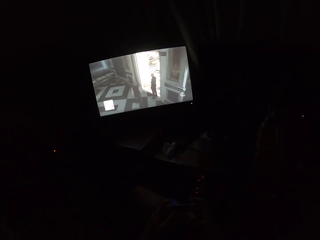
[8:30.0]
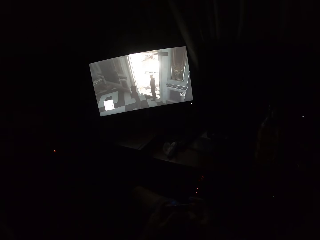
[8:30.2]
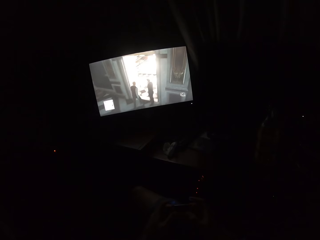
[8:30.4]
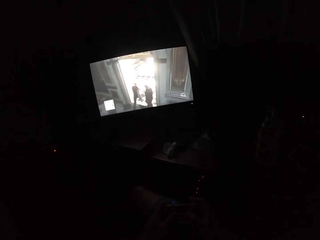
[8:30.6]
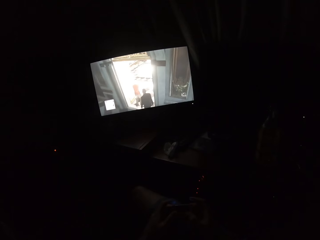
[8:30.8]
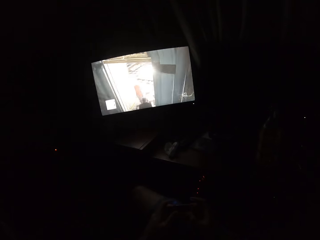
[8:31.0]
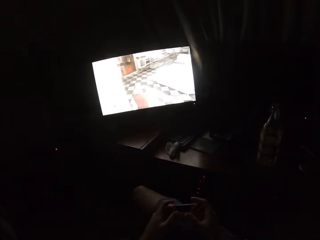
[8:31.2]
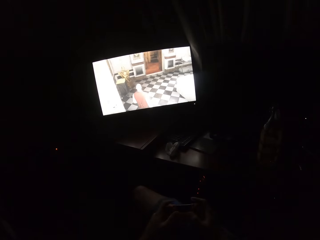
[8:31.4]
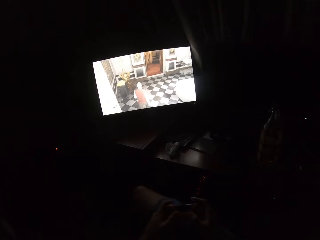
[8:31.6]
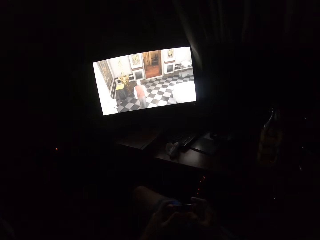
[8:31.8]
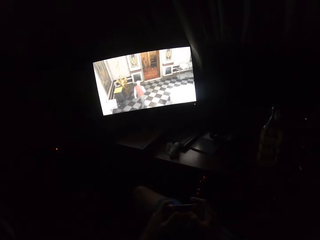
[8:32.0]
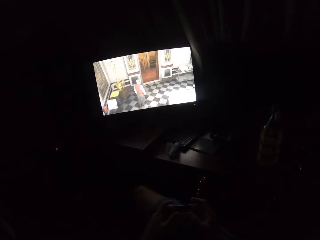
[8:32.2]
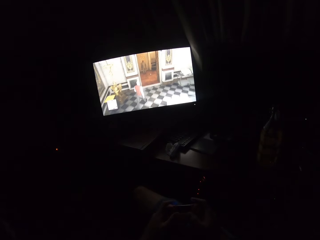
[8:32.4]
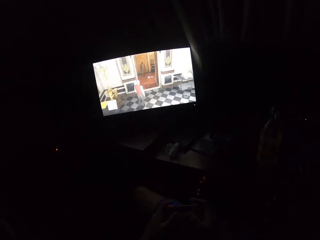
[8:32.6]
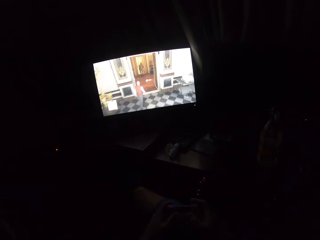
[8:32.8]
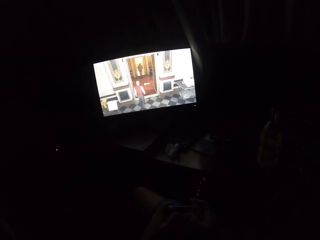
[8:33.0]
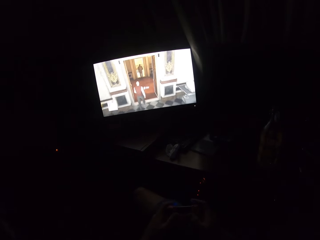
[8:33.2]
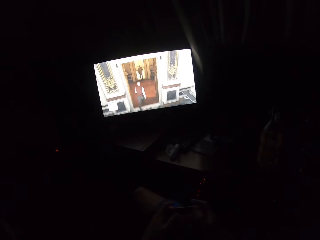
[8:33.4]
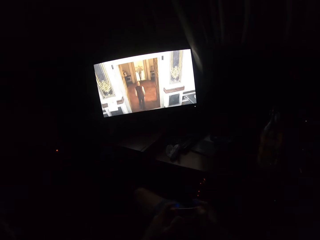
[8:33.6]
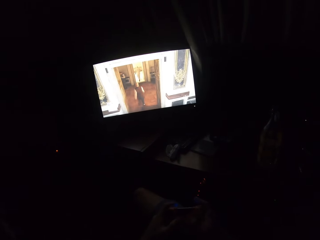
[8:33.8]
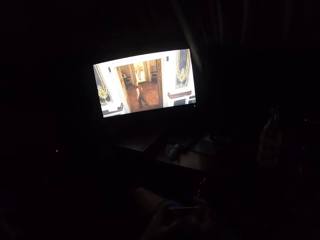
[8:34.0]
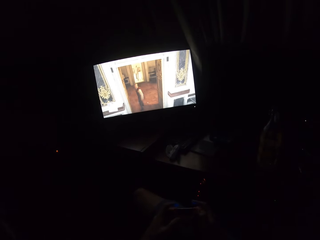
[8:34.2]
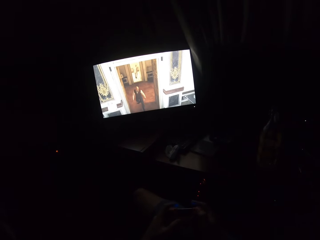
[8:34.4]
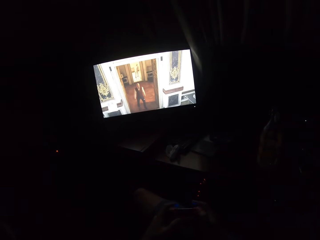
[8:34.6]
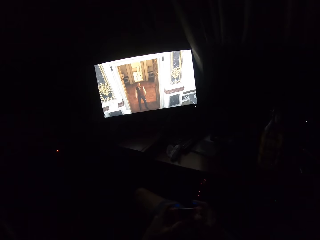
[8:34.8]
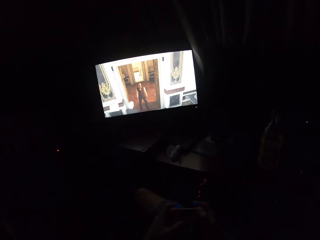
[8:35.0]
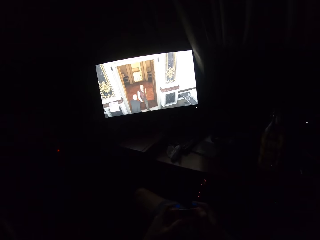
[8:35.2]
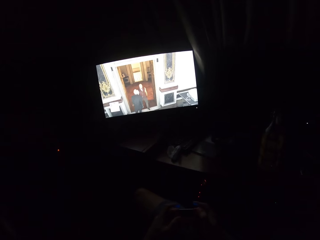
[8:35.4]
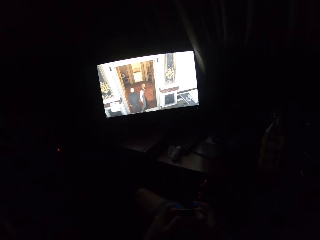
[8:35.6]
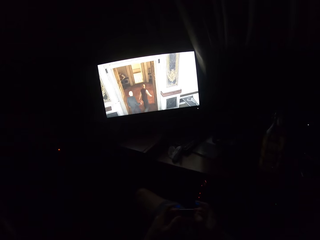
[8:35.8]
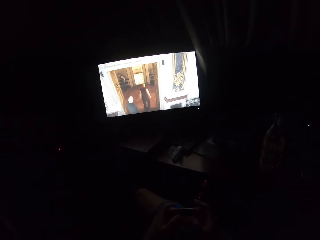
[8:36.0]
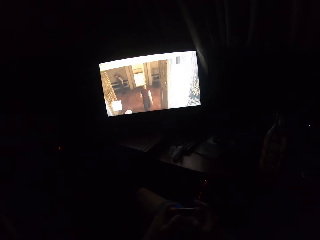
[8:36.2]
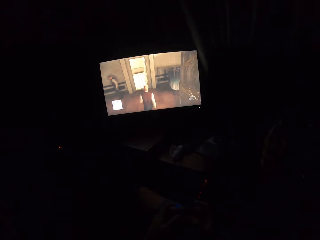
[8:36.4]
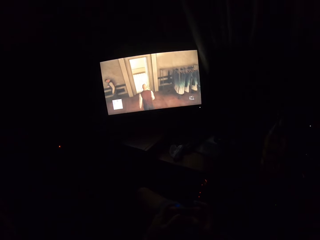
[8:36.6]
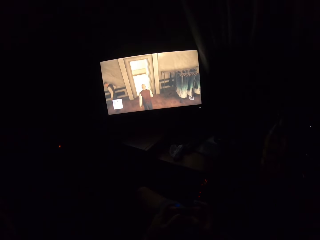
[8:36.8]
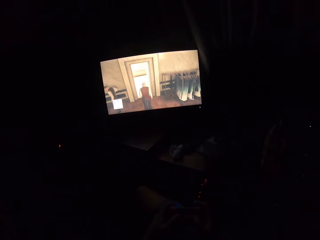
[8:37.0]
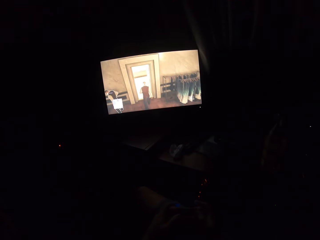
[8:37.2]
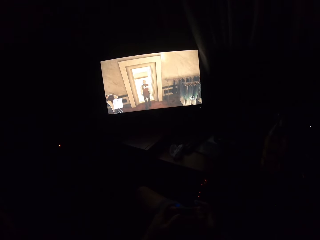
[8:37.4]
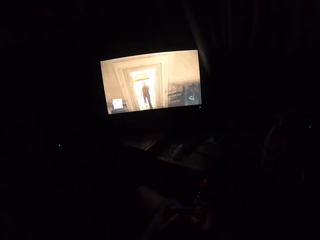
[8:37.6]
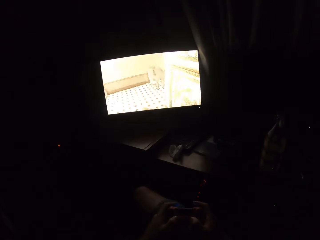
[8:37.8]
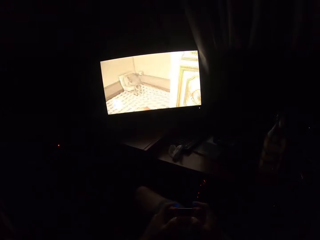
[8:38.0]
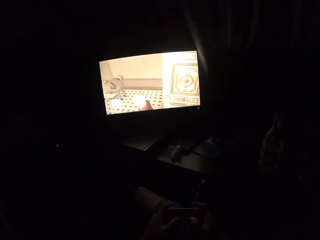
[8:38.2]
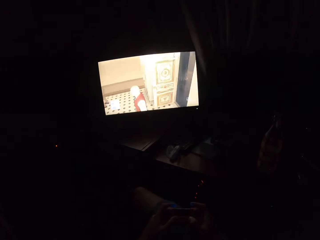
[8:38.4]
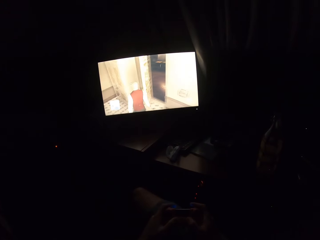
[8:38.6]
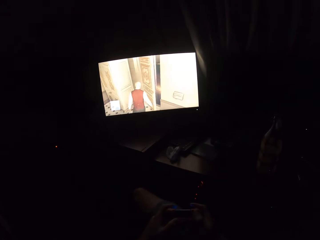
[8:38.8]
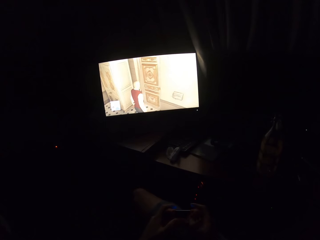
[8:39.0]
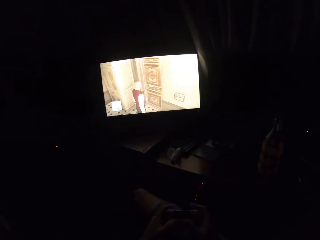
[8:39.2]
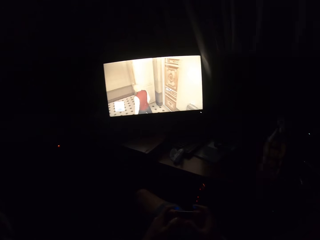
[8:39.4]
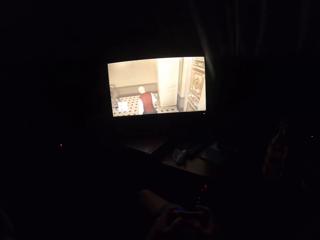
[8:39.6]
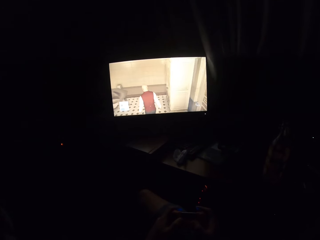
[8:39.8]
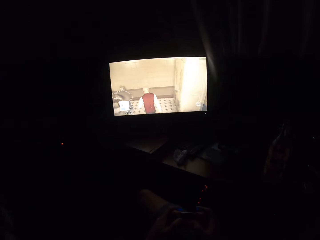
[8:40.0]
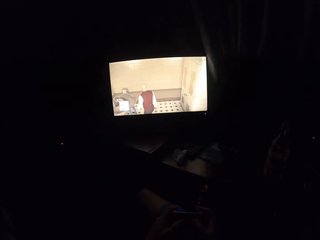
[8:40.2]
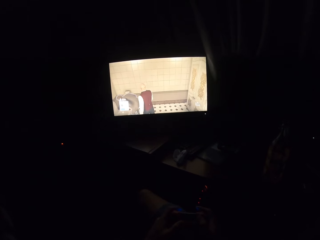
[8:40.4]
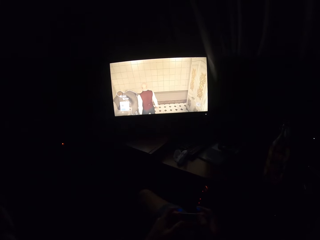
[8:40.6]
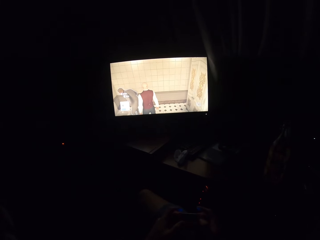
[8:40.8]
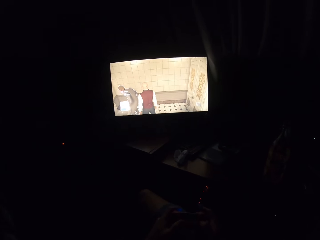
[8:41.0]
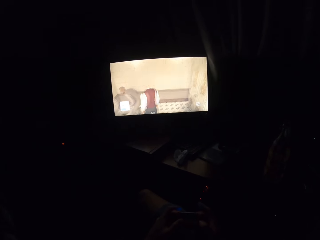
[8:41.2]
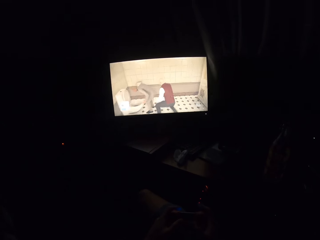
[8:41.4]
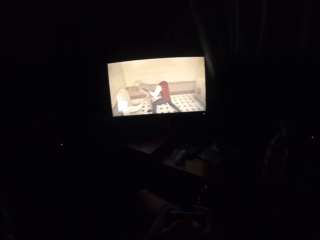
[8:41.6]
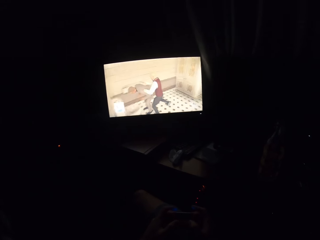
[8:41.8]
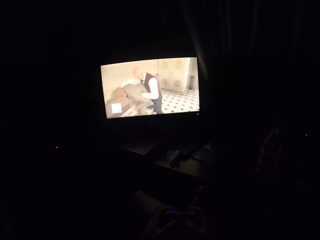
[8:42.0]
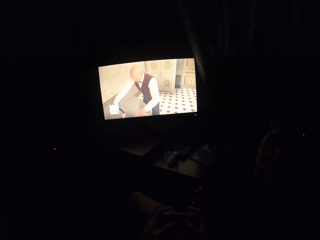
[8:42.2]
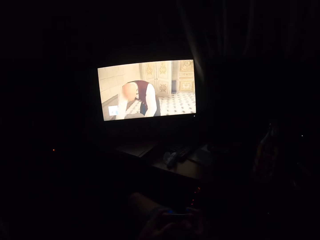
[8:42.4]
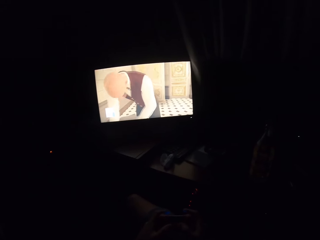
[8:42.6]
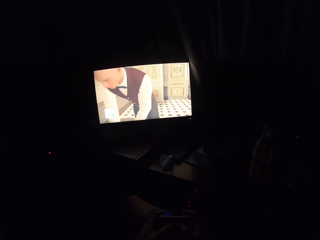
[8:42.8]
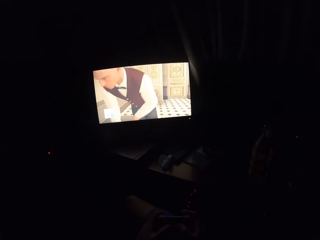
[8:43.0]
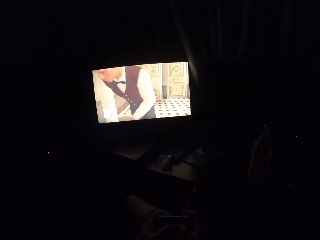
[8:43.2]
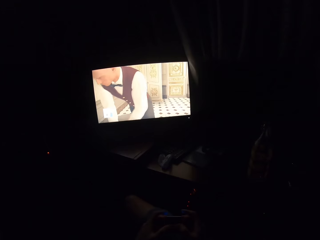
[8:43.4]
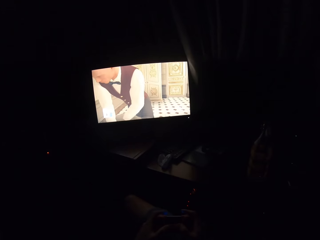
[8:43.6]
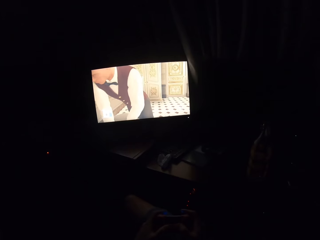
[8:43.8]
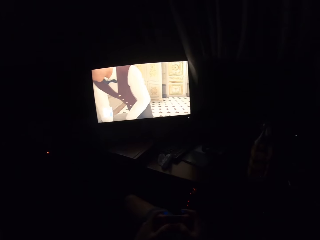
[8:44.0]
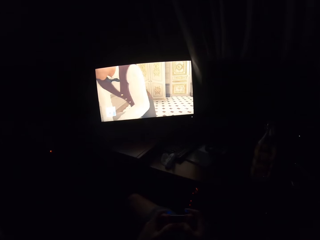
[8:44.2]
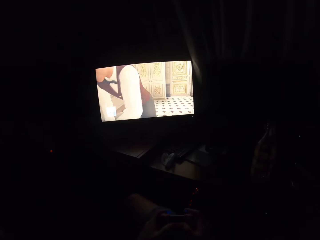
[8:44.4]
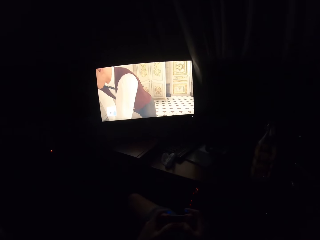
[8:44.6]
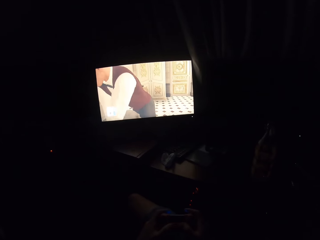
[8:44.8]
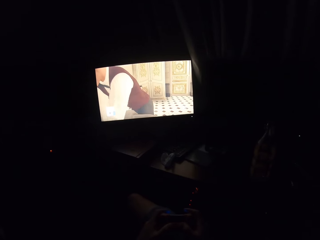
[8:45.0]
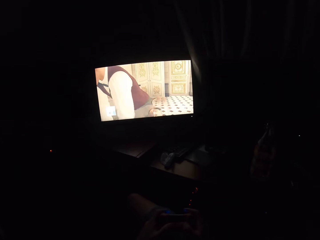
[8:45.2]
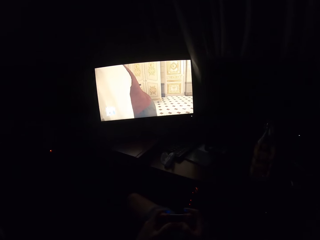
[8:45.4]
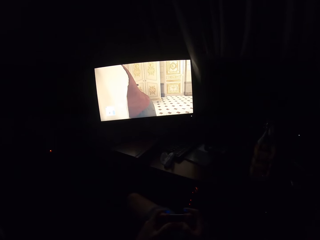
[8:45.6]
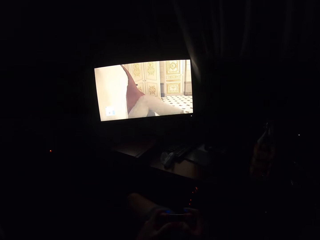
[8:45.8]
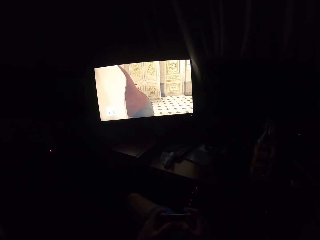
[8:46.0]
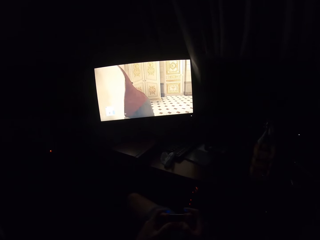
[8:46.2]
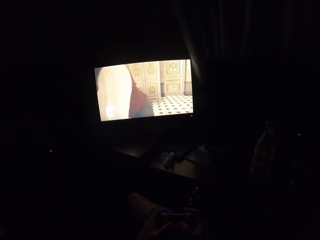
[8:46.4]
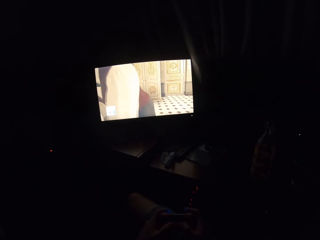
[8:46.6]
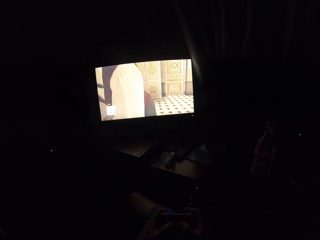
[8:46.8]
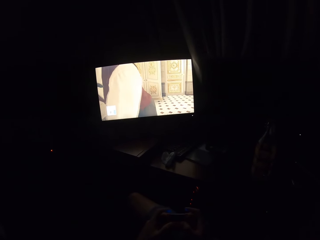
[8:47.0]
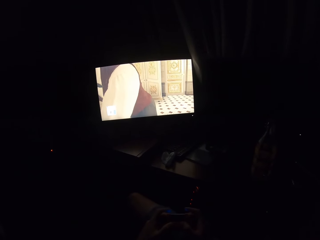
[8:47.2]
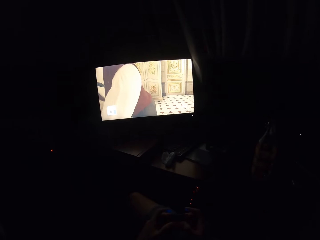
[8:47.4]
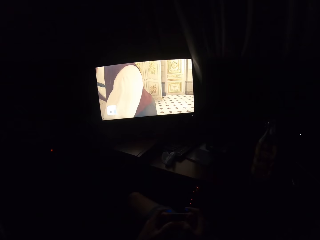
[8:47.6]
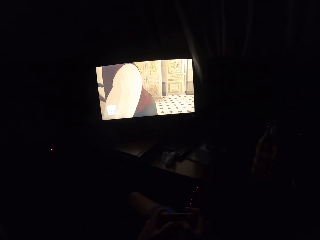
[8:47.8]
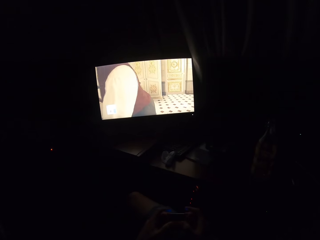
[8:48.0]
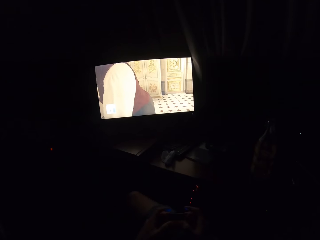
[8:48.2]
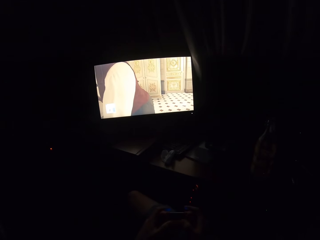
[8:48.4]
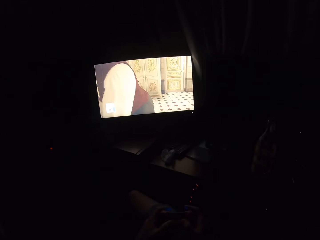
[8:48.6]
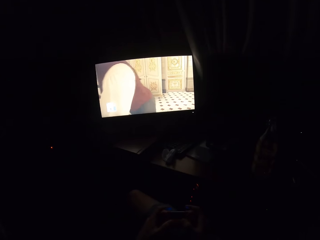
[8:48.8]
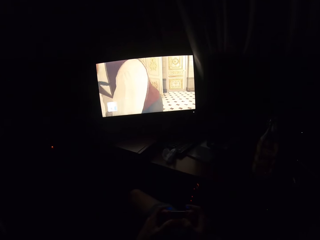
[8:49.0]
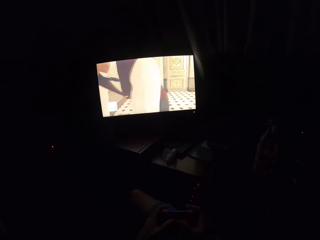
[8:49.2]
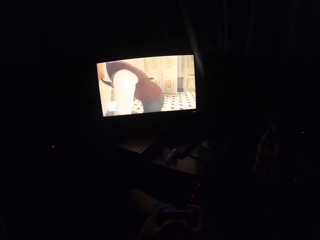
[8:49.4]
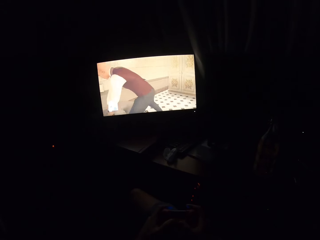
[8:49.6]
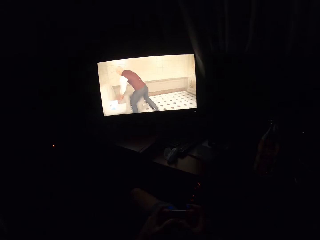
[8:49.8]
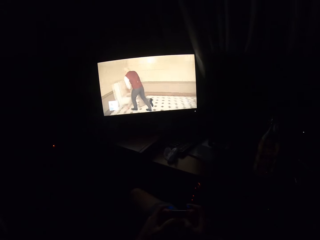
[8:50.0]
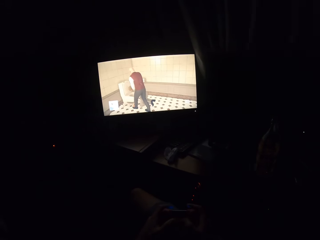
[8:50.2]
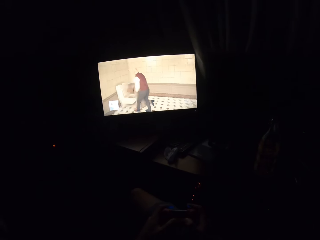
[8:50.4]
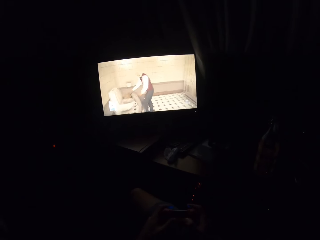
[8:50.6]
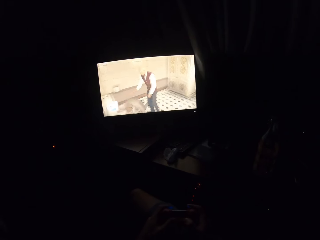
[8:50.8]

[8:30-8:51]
The camera wearer turns to the side. They play a video game on the screen. They turn to the side. They play the video game on the screen.
